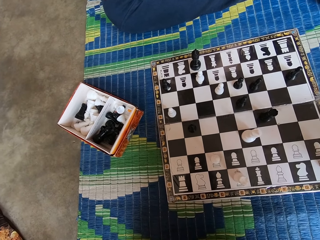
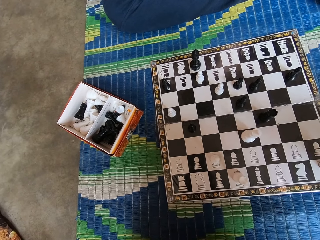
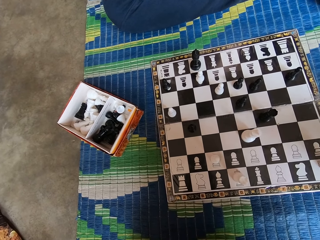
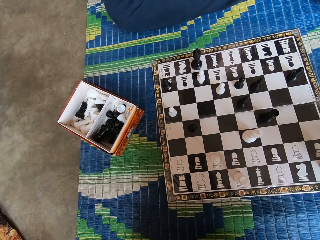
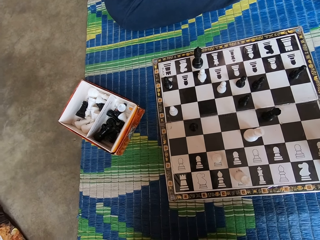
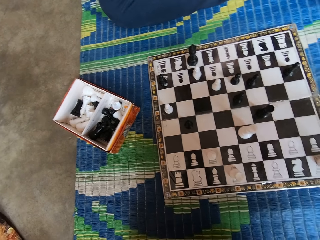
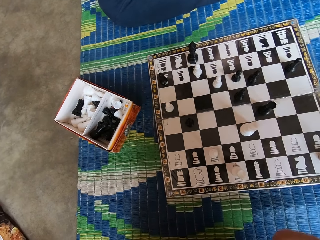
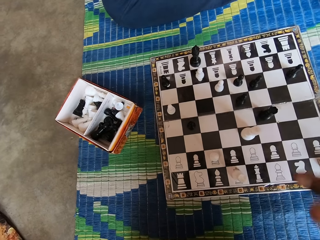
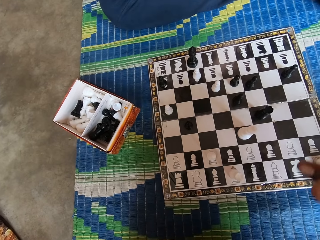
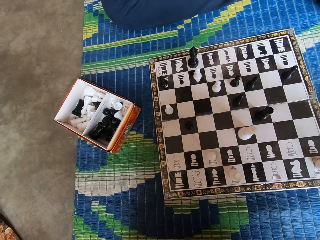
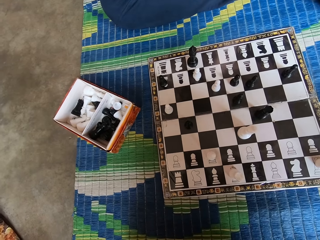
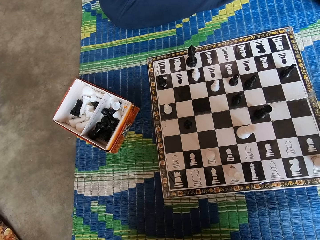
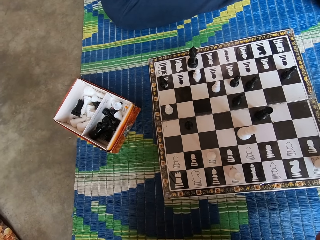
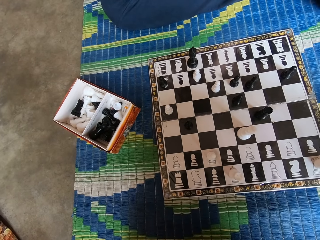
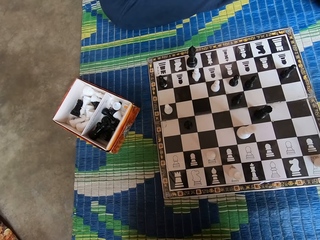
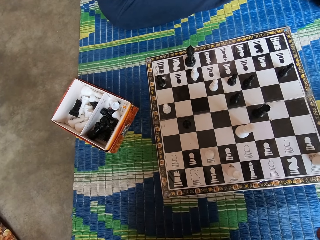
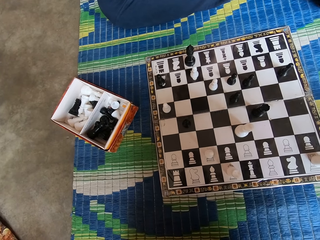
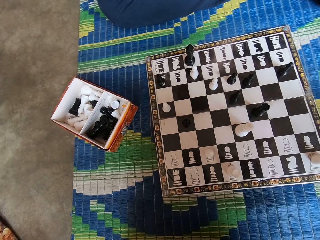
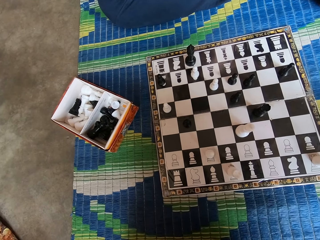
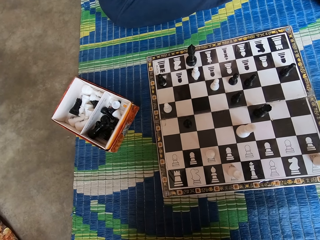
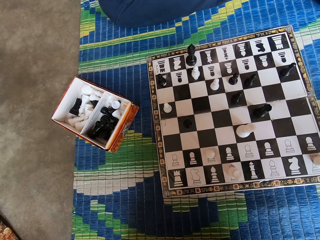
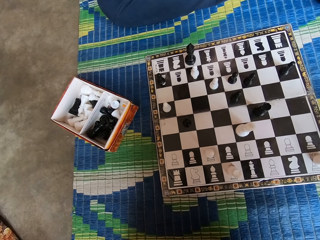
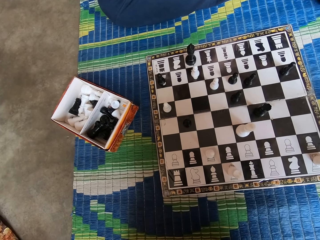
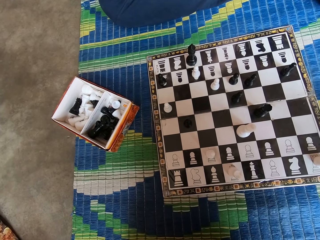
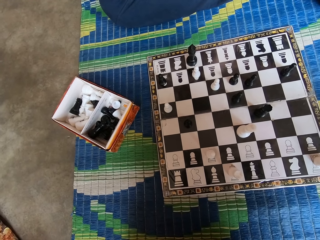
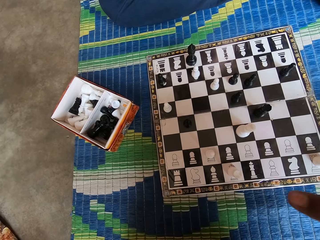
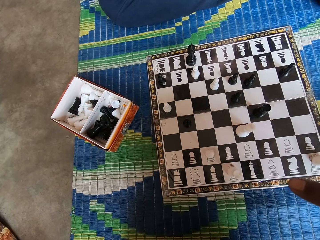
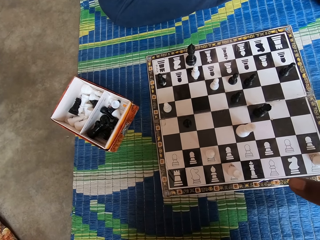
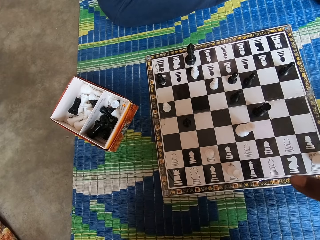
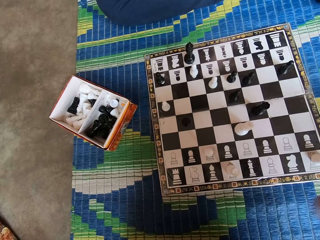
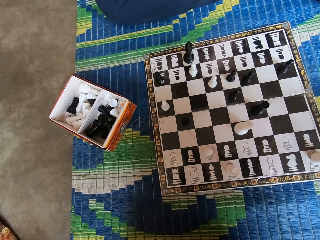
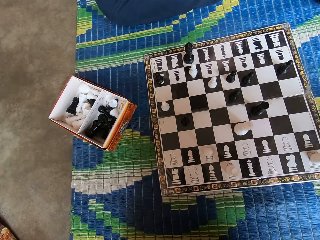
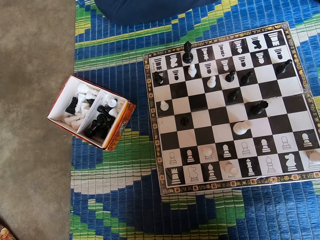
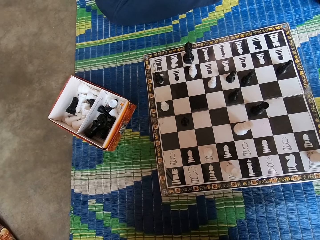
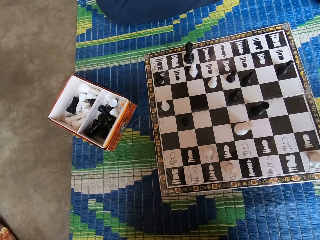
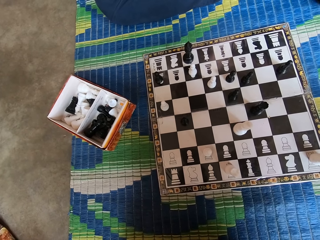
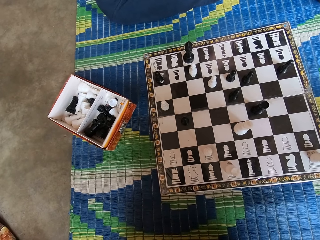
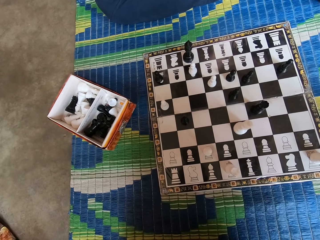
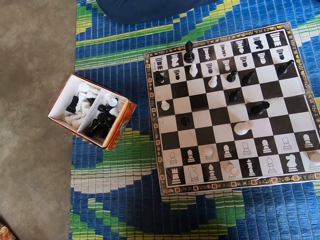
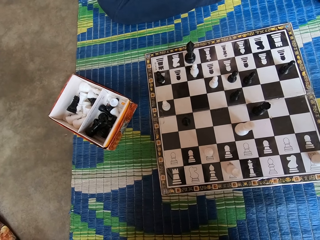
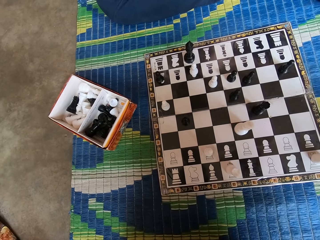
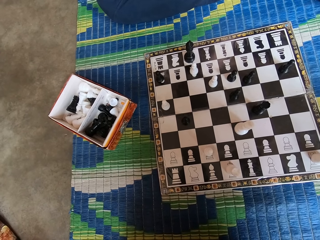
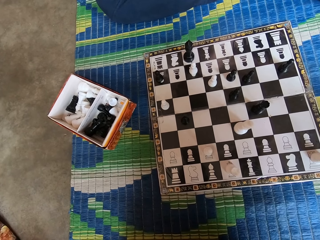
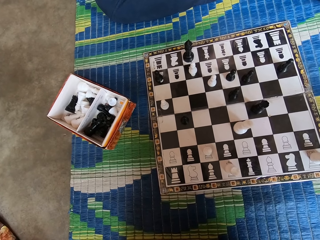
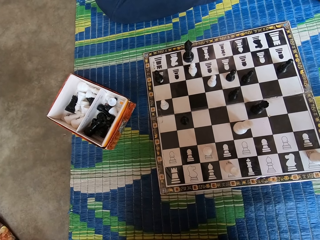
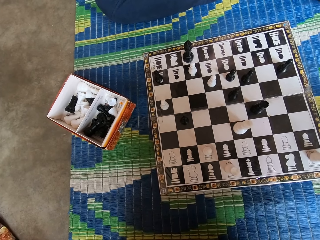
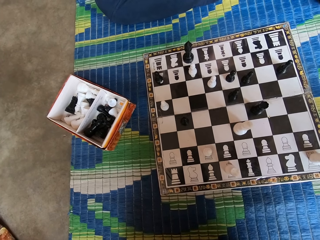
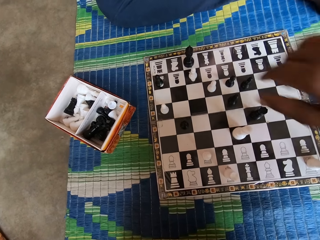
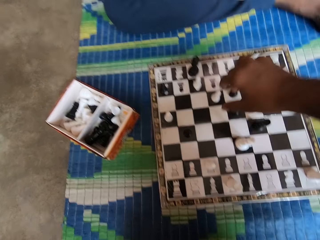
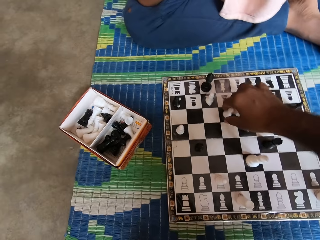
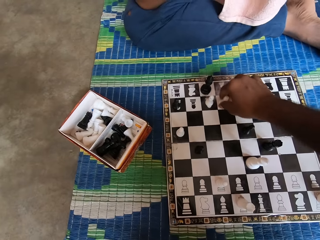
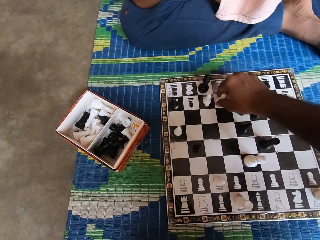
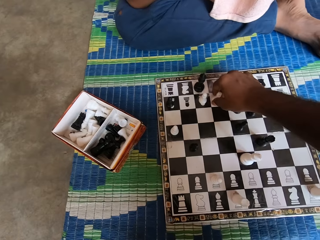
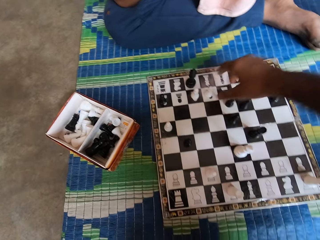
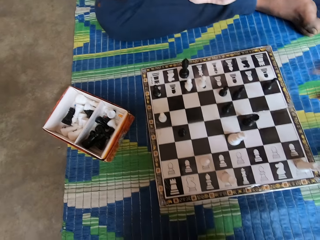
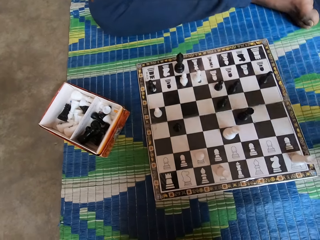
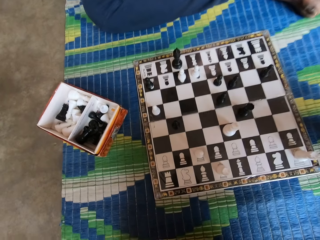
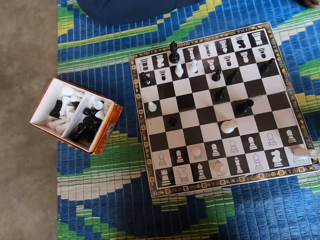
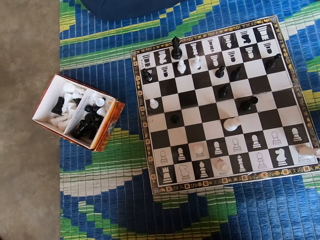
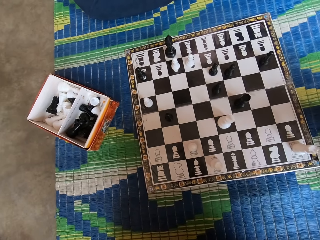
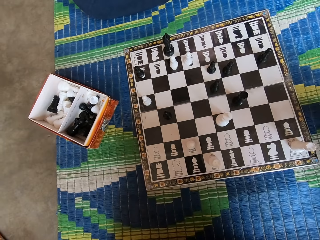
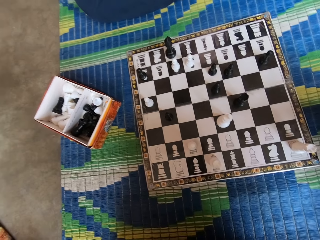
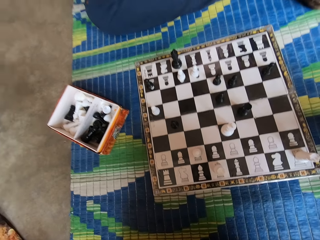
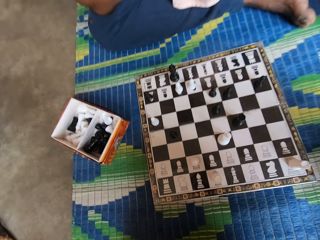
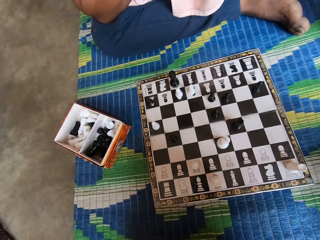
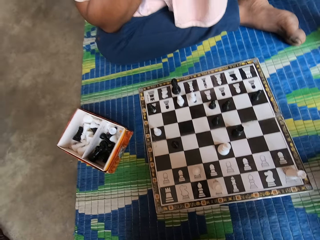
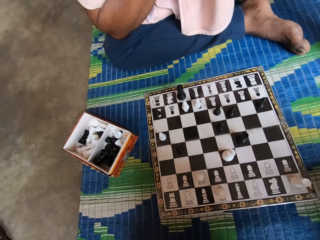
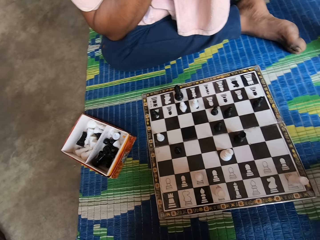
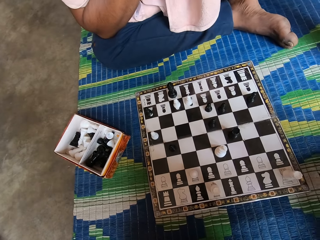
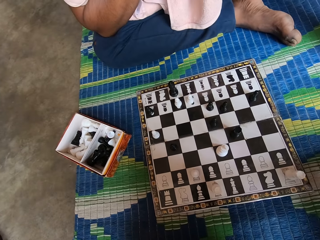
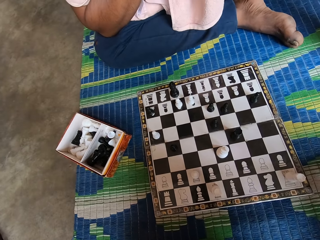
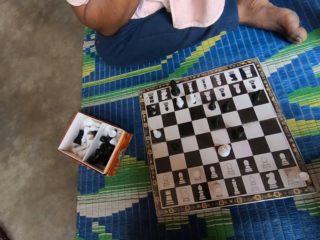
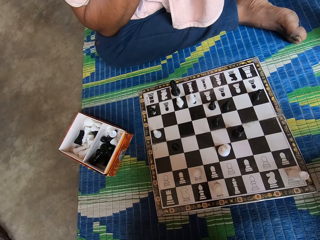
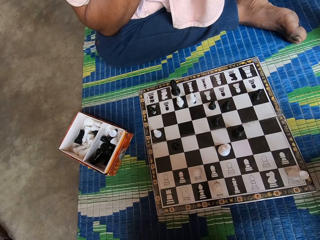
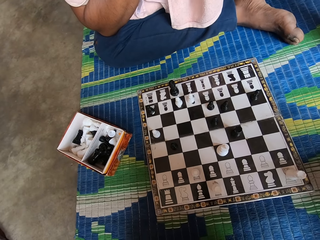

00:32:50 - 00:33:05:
The camera wearer points at the chess board. He stretches his hand. He looks at the chess board. He points at the chess board. He holds the chess piece. He moves the chess piece.

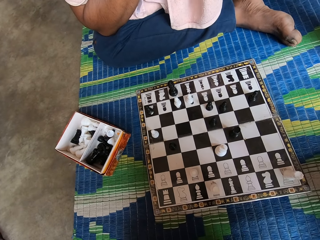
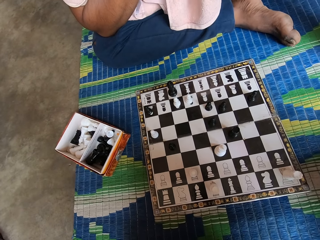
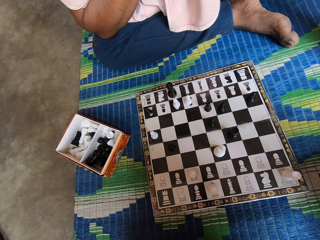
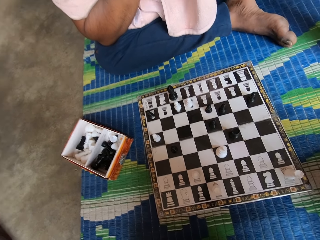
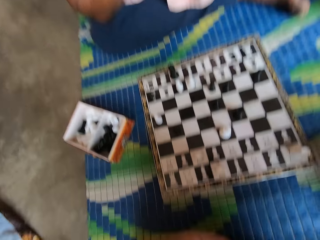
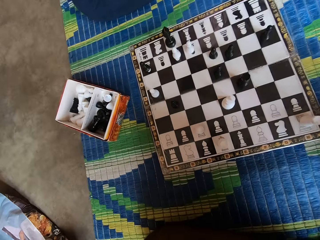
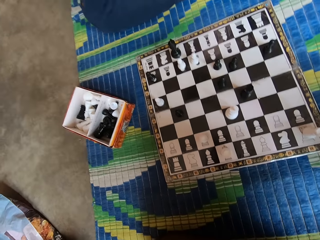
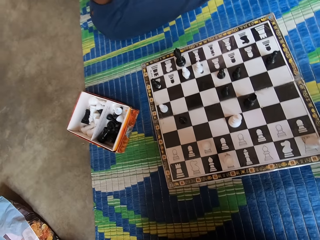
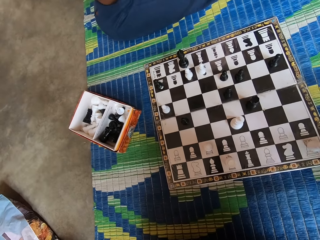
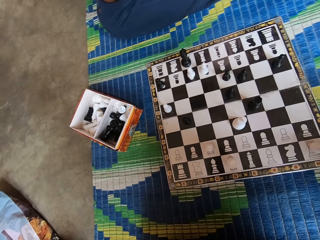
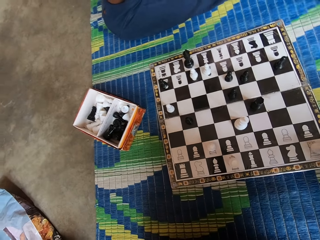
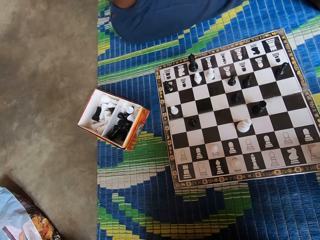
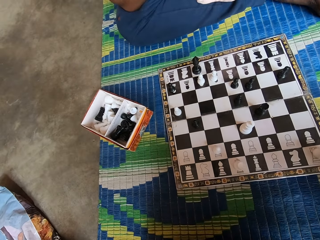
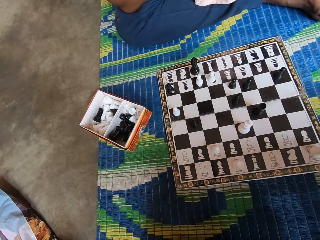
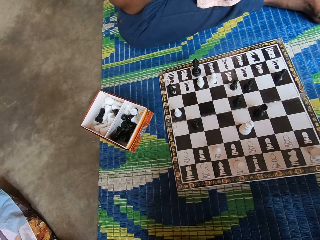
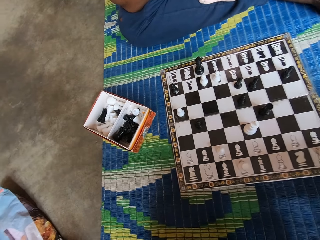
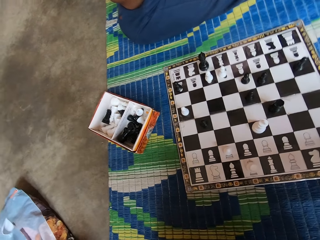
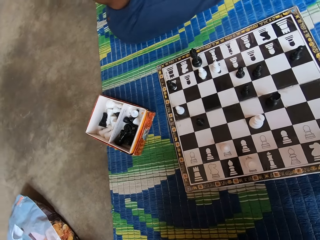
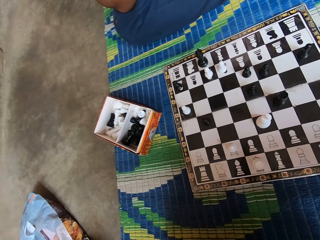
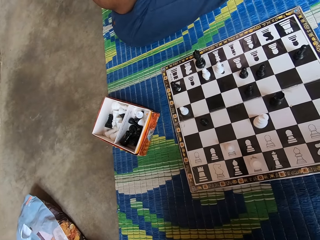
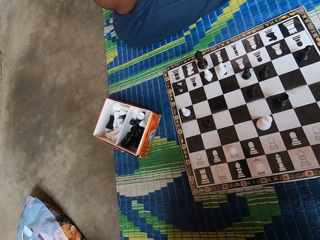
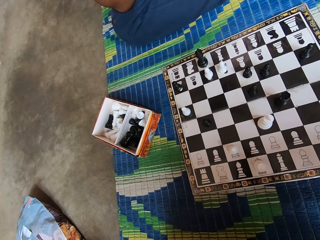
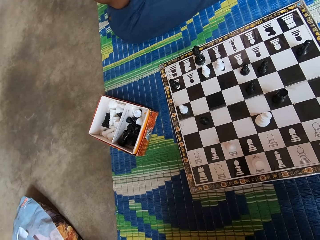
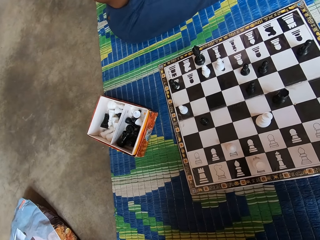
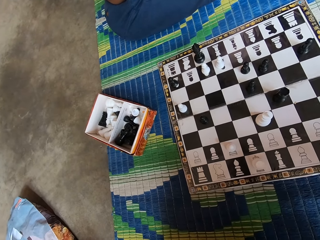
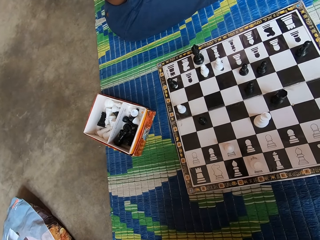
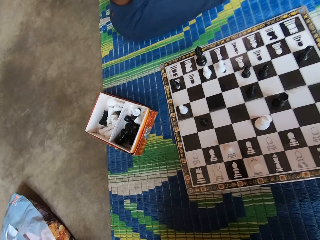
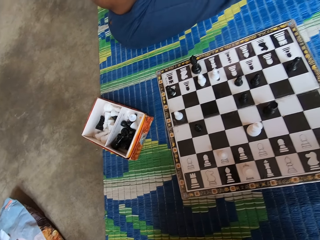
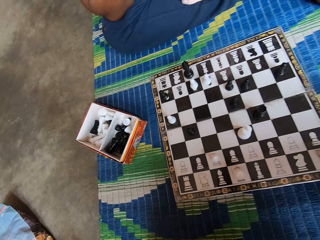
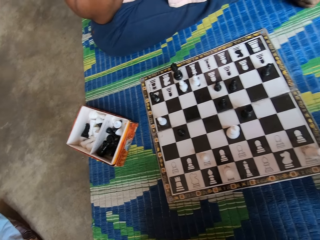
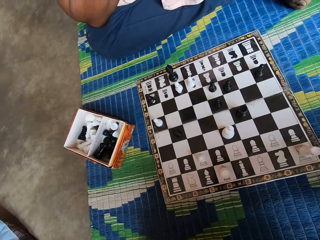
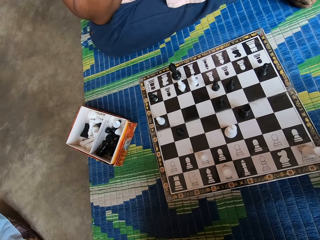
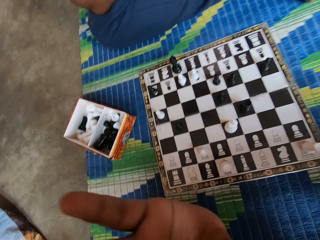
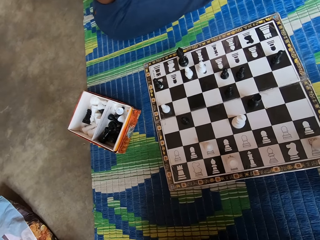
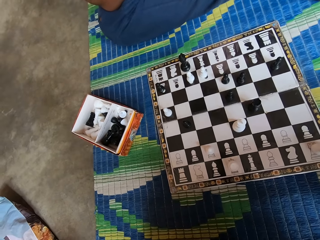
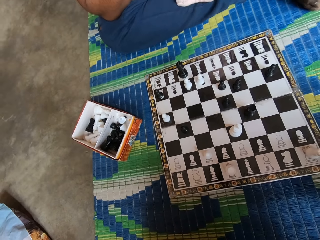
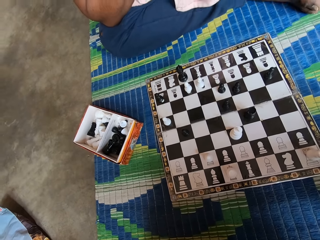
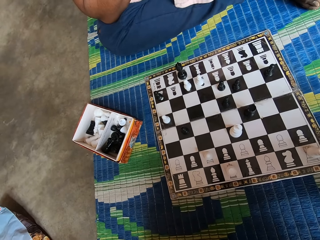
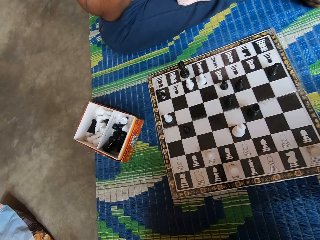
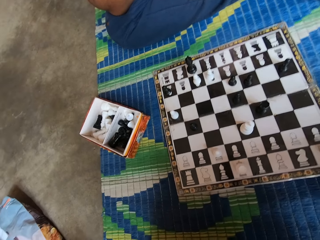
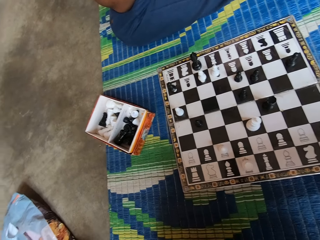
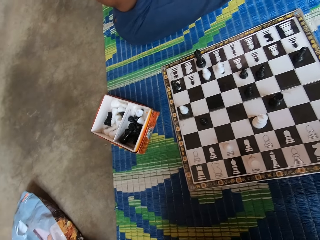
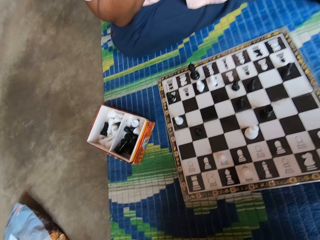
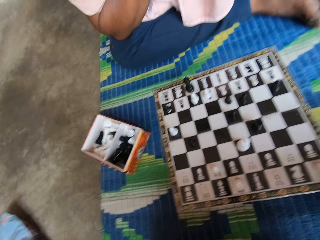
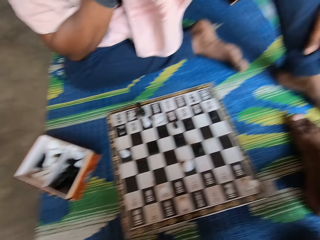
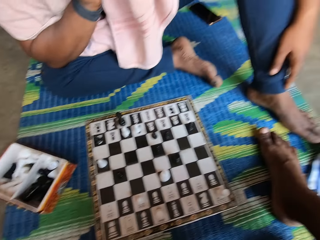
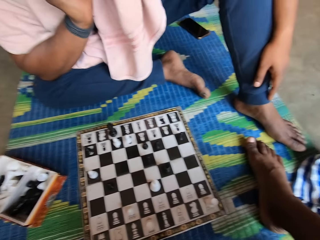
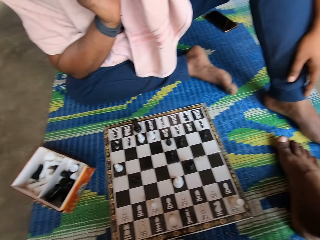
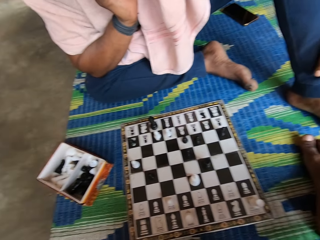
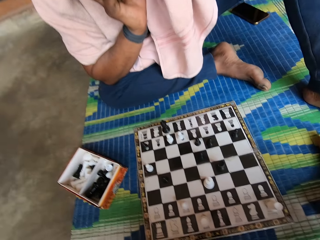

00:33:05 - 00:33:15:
The camera wearer lifts his hand.
